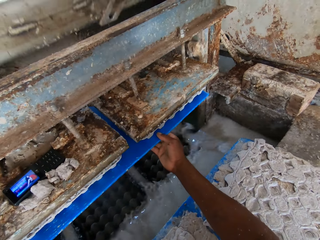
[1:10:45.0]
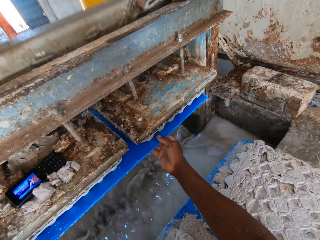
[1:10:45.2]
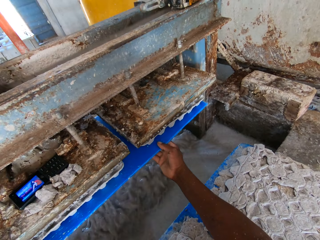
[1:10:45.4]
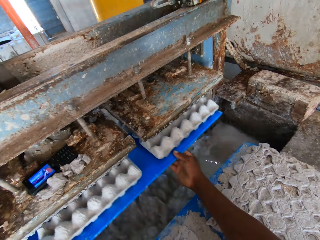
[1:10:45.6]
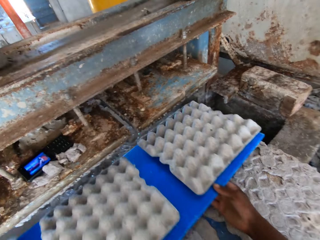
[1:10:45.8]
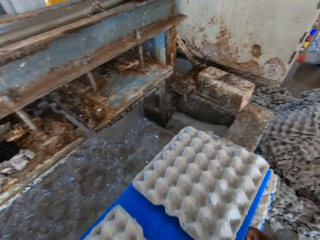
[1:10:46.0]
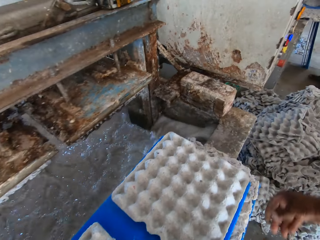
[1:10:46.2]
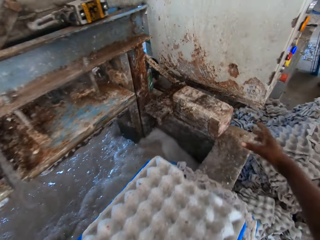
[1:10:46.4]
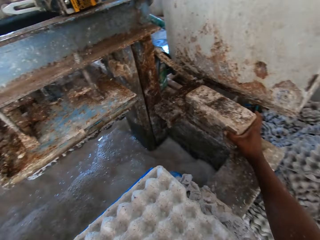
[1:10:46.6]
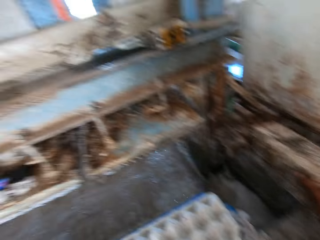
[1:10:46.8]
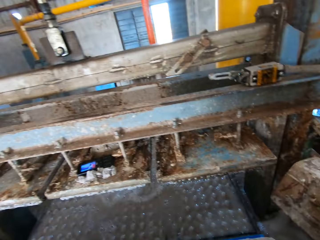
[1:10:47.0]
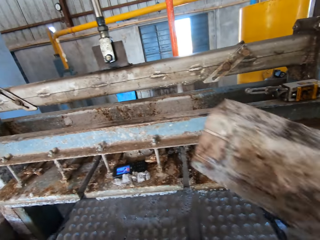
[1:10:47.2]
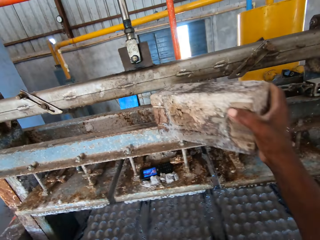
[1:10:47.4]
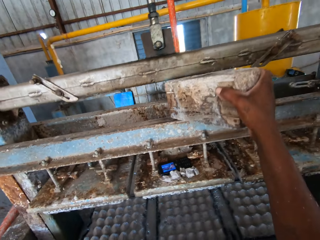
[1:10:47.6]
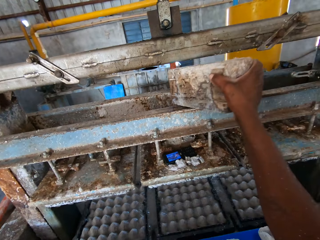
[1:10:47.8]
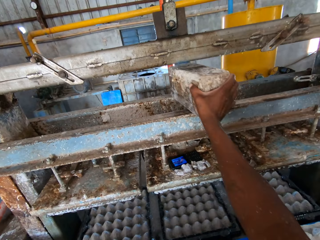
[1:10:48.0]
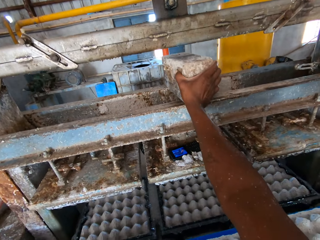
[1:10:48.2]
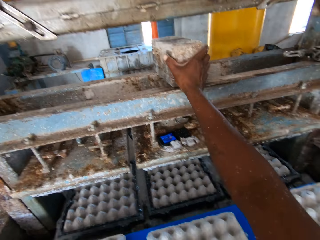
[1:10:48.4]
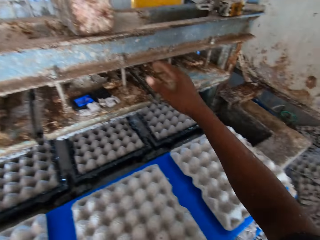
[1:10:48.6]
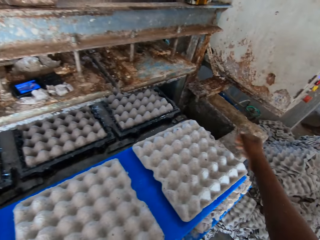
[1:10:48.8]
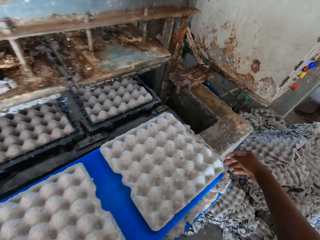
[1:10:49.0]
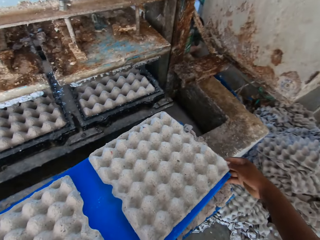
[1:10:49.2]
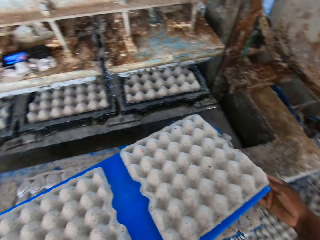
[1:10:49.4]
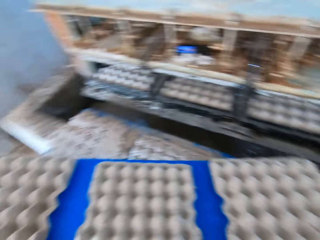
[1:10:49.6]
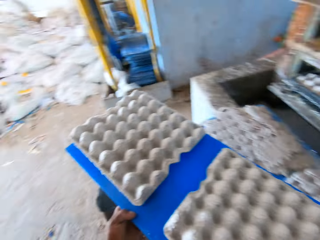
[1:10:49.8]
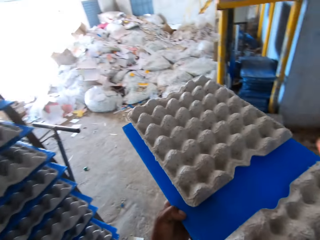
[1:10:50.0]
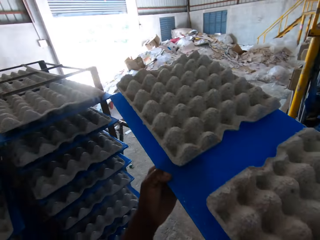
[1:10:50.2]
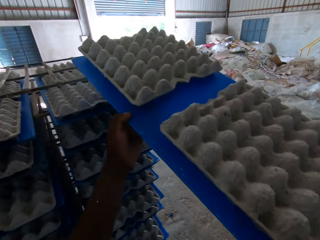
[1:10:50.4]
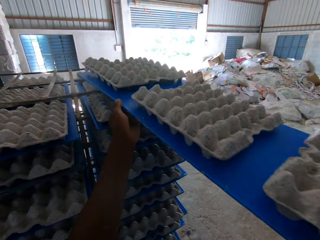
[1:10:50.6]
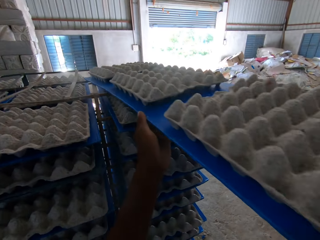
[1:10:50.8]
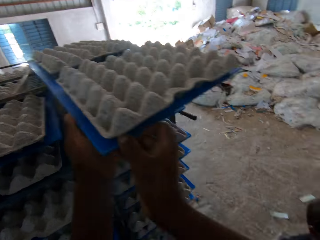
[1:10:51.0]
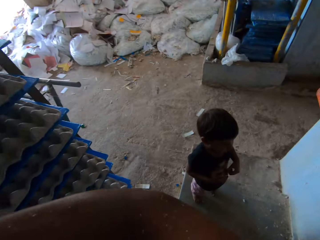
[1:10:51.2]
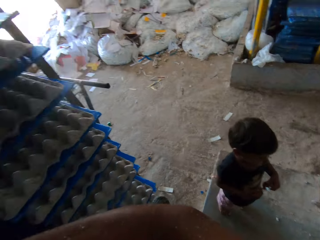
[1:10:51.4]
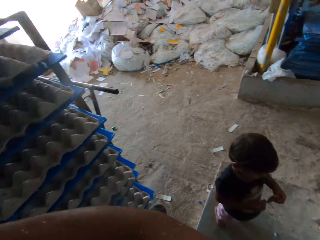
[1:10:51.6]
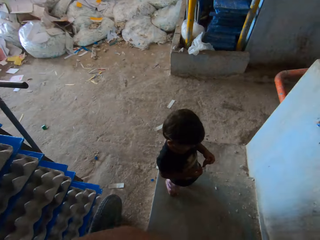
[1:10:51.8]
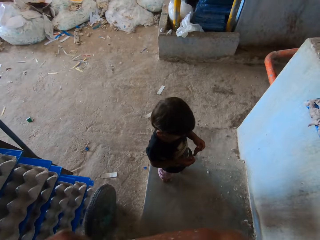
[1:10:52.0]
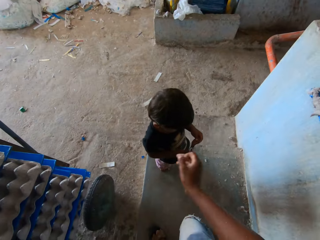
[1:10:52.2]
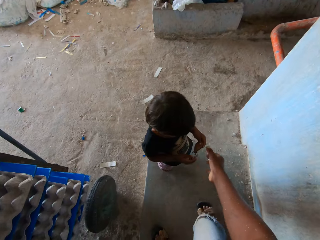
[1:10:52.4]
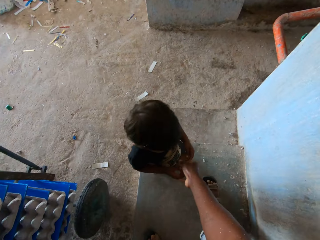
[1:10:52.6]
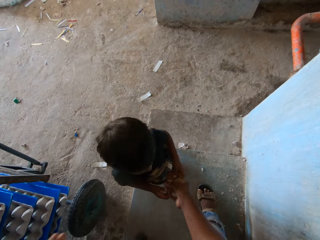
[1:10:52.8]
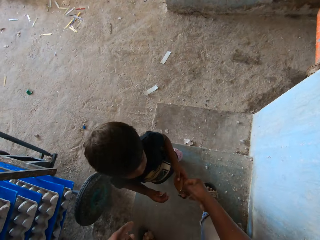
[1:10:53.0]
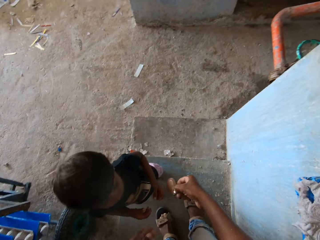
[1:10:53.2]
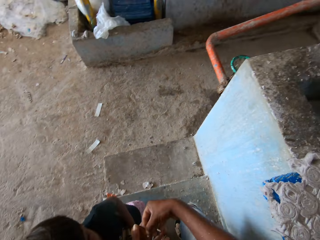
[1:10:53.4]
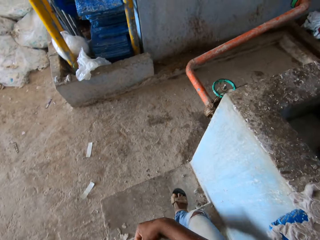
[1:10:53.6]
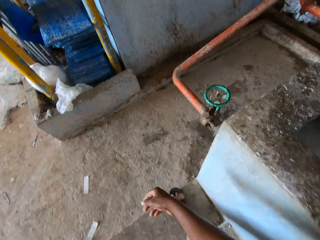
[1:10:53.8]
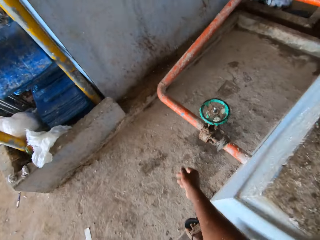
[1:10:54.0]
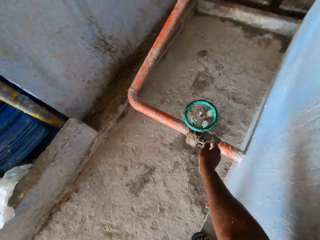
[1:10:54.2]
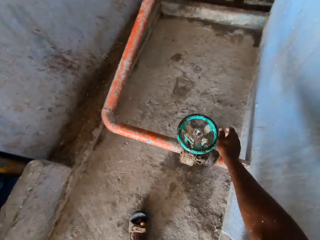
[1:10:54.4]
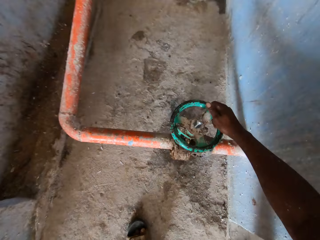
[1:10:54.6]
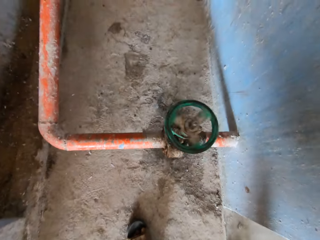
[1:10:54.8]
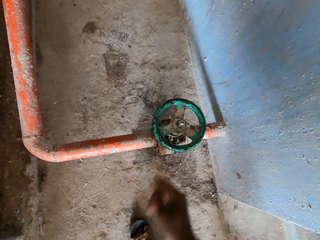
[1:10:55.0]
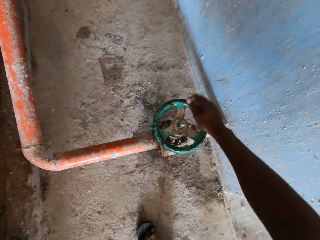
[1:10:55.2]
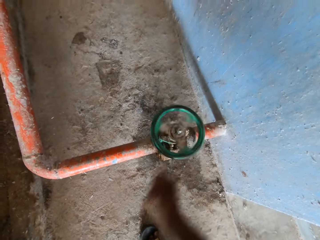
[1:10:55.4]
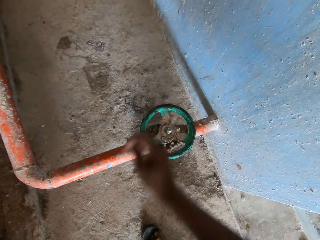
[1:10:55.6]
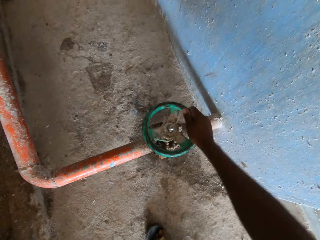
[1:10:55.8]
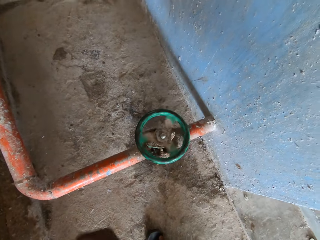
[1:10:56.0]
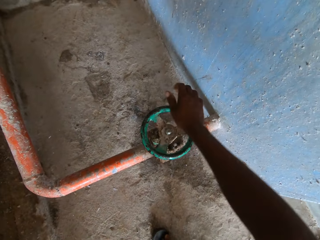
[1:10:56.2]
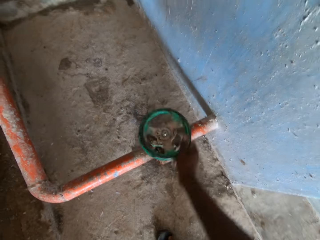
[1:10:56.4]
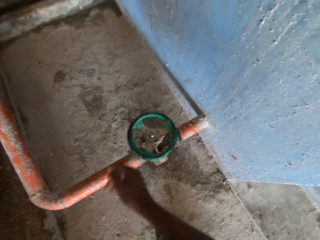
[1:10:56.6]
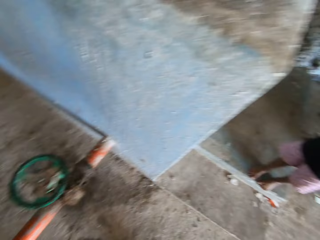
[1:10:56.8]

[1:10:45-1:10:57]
The camera wearer inserts the board in the egg tray making machine. He pulls the board with trays. He moves a log of wood with his right hand from the platform to the egg carton making machine. He picks a stone. He places the stone on the machine. He places the board of egg crates on the rack with both hands. He takes a key from a boy with his right hand. He passes the key from his right hand to his left hand. He opens a valve with his right hand. He turns off the egg tray making machine.

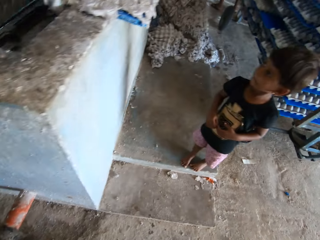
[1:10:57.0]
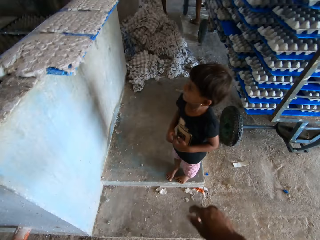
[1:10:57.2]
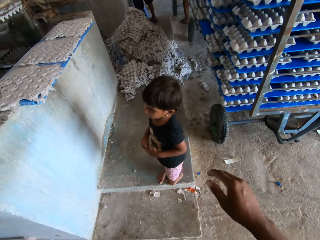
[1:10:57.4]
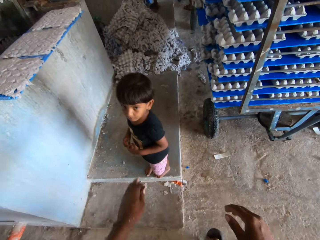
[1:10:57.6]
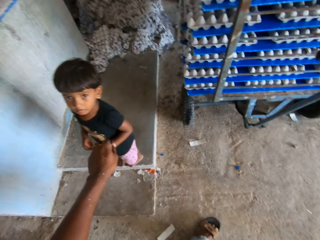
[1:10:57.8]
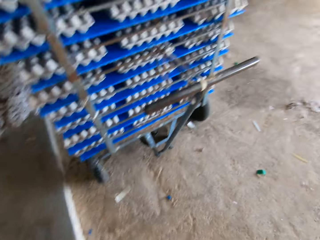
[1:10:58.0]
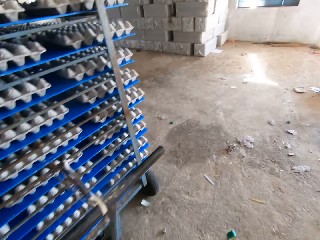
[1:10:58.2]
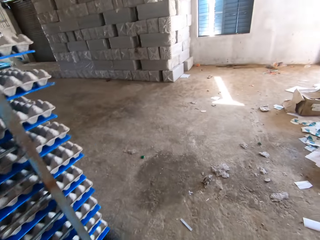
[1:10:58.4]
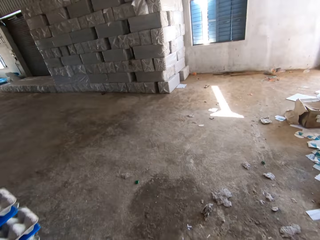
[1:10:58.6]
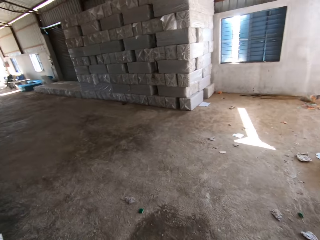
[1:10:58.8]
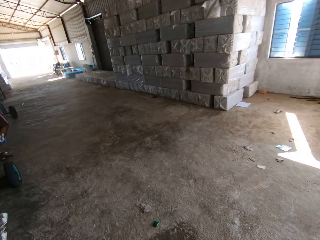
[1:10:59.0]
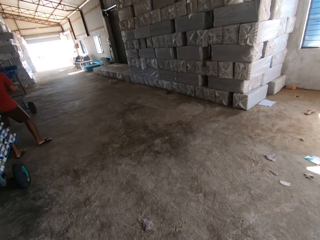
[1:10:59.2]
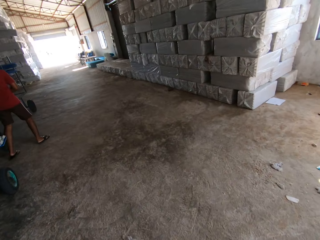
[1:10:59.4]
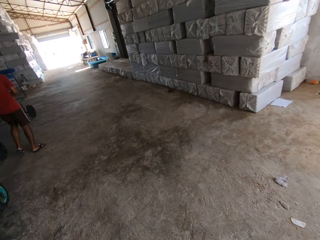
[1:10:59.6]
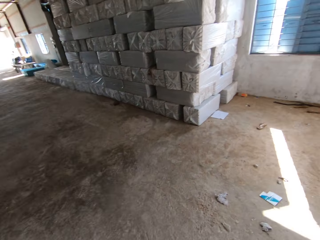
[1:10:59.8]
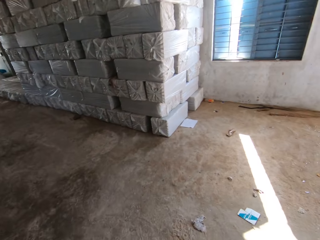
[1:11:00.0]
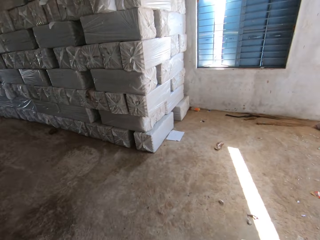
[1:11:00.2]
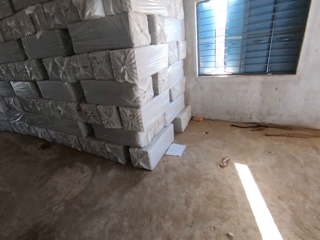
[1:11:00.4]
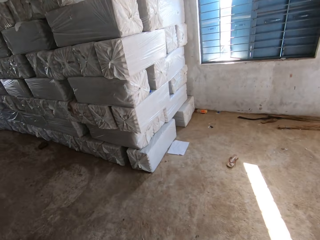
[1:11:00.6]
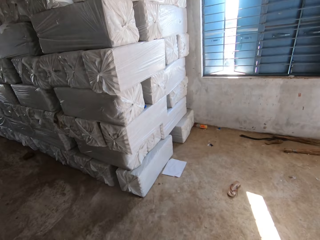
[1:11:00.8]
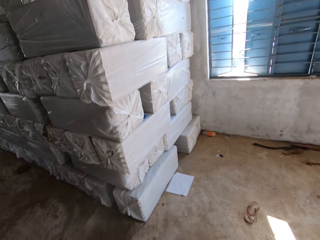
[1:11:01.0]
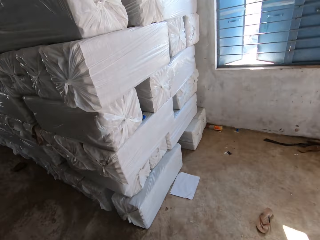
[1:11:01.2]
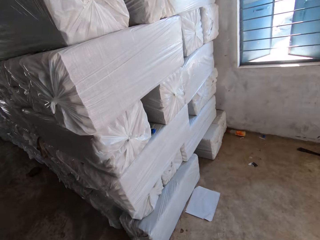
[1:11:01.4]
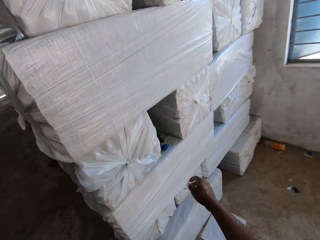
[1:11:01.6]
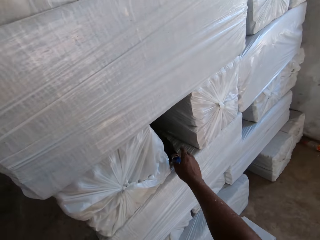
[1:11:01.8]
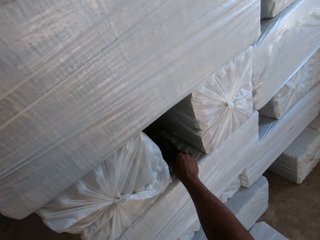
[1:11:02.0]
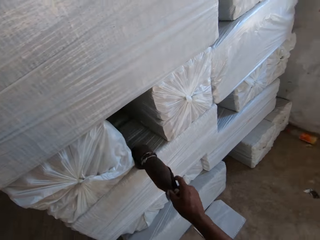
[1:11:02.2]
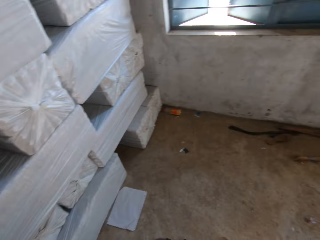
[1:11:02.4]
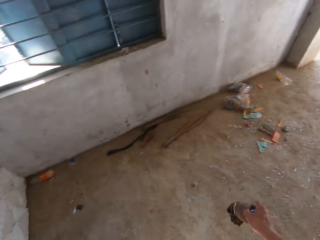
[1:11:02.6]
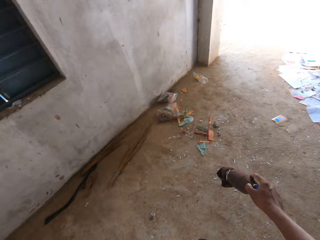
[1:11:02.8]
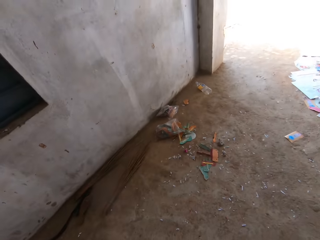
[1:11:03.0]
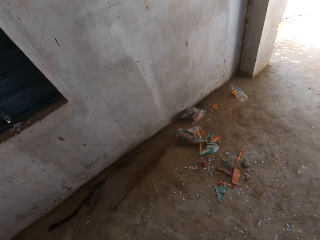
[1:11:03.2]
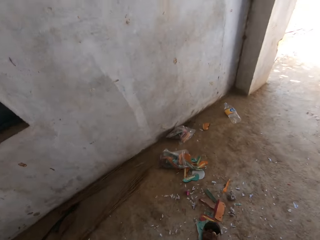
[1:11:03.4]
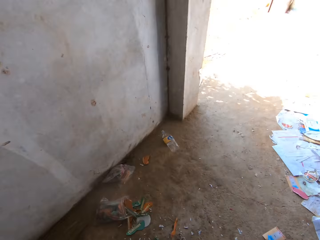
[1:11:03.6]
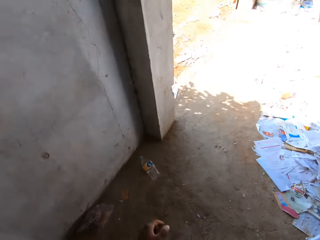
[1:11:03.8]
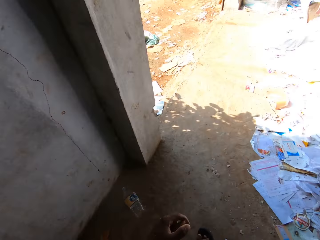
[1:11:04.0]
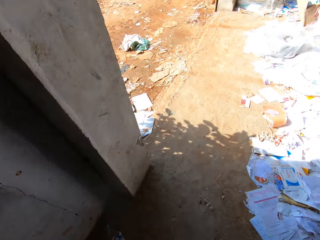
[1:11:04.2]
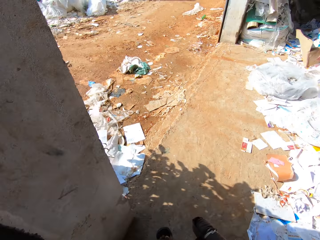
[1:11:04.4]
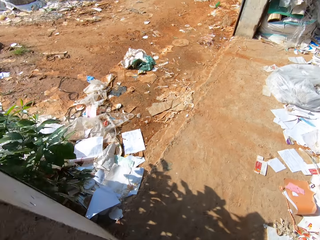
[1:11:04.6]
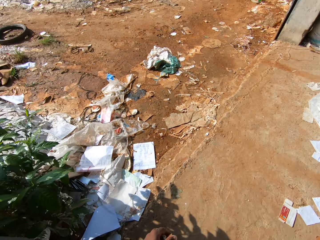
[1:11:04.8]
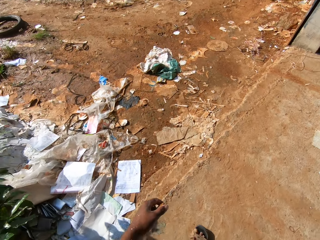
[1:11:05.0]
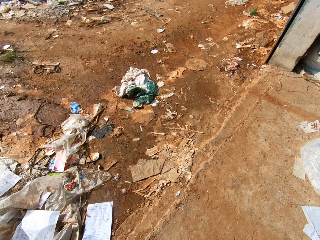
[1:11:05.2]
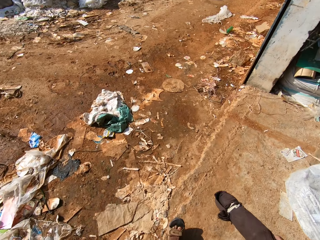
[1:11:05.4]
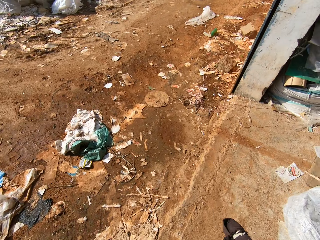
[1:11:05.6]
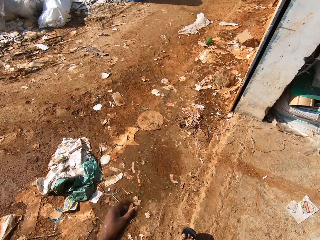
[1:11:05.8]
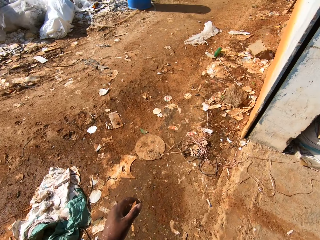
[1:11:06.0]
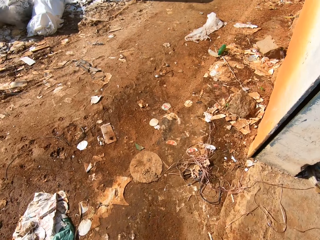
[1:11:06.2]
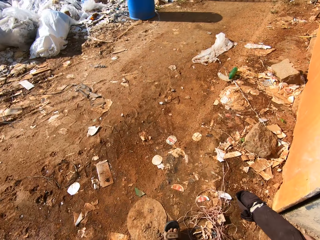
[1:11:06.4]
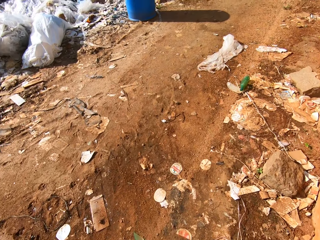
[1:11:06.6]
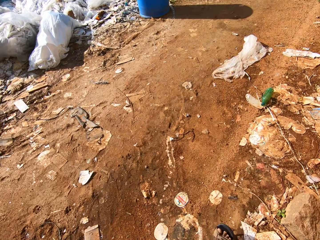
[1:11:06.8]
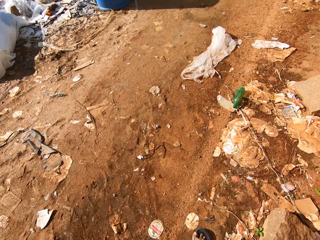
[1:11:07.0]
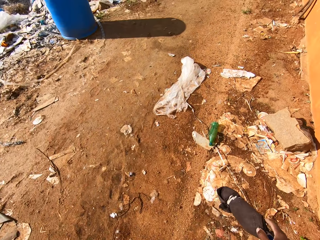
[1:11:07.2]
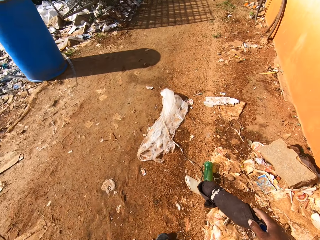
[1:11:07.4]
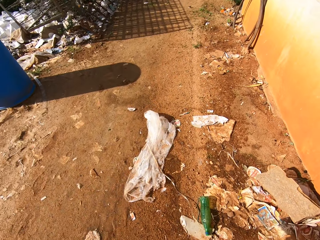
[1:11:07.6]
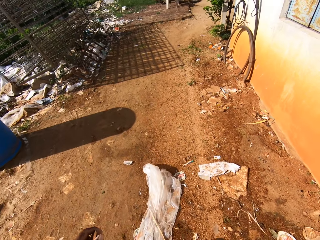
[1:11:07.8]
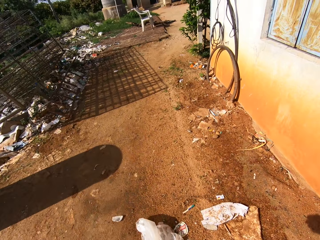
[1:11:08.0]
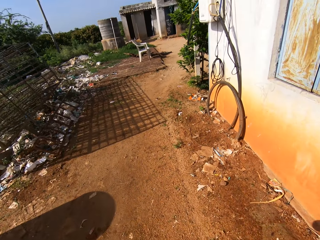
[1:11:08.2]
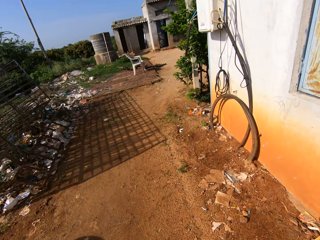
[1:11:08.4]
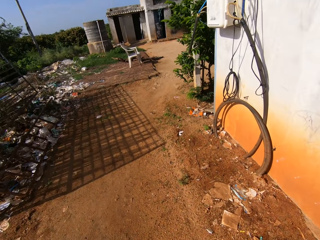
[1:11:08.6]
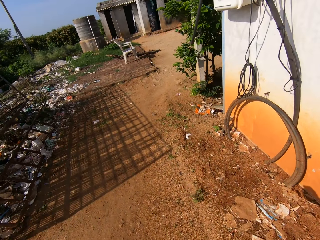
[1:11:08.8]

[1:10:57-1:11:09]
The camera wearer talks to the child. He walks towards a pile of cartons. He takes a bottle from some bags with his right hand. He walks out of the workshop.
